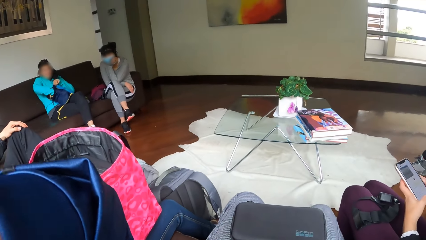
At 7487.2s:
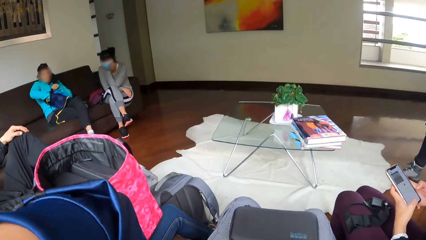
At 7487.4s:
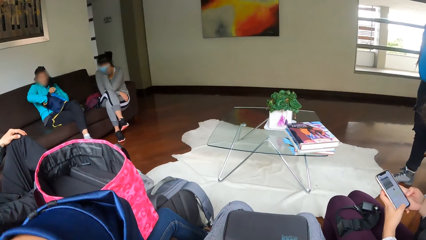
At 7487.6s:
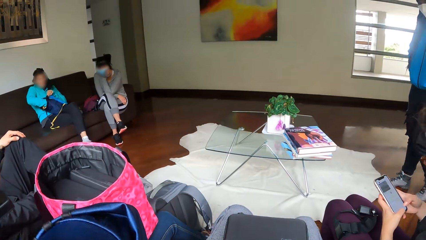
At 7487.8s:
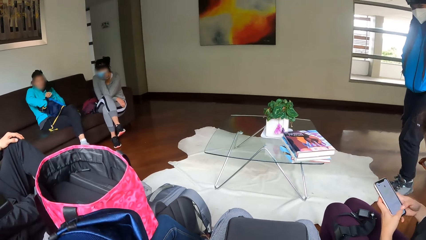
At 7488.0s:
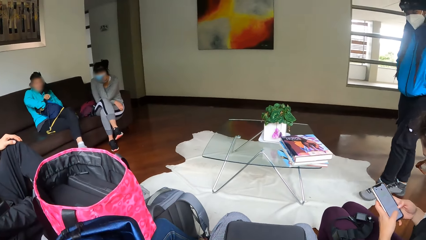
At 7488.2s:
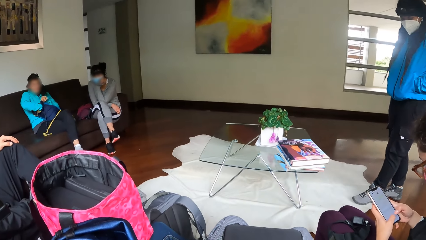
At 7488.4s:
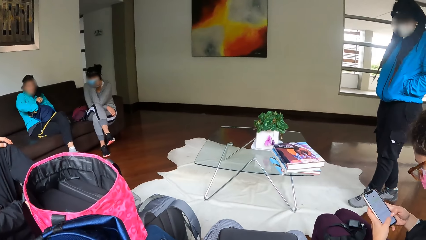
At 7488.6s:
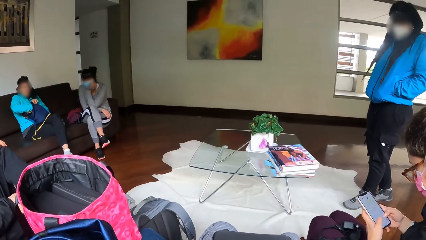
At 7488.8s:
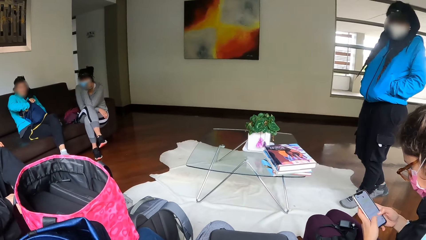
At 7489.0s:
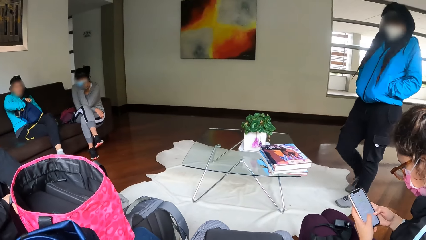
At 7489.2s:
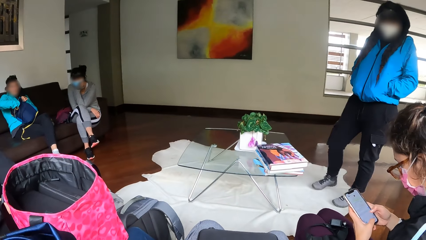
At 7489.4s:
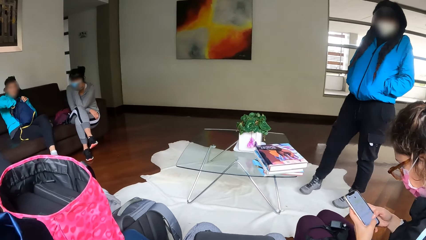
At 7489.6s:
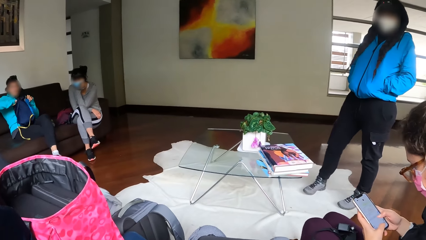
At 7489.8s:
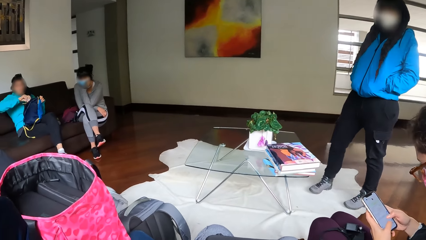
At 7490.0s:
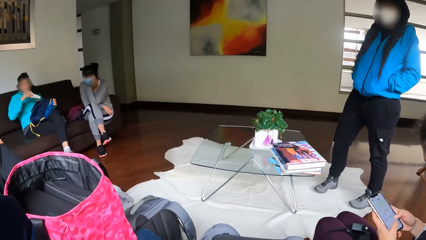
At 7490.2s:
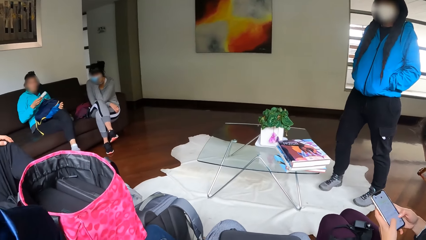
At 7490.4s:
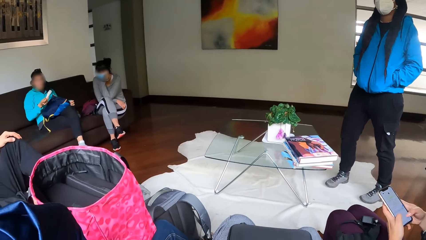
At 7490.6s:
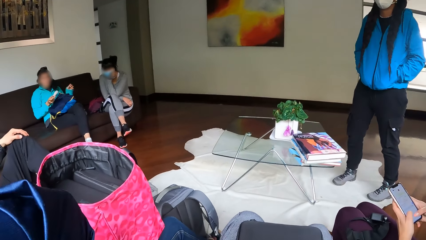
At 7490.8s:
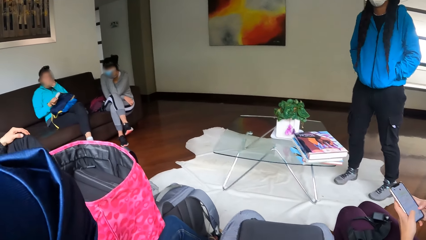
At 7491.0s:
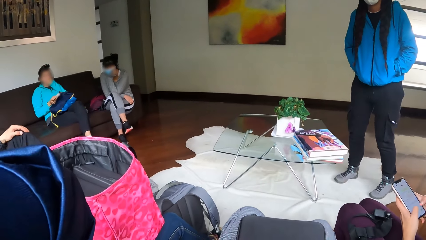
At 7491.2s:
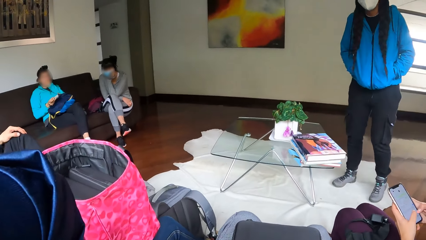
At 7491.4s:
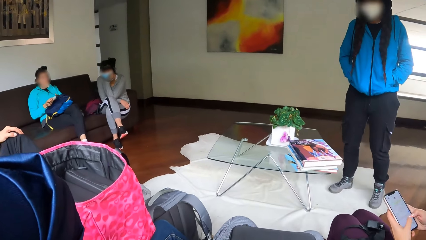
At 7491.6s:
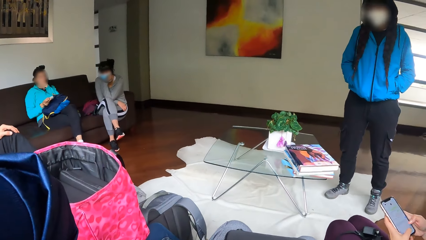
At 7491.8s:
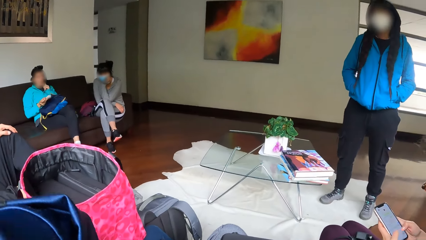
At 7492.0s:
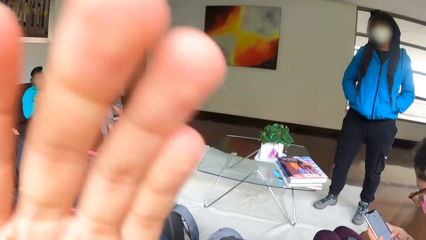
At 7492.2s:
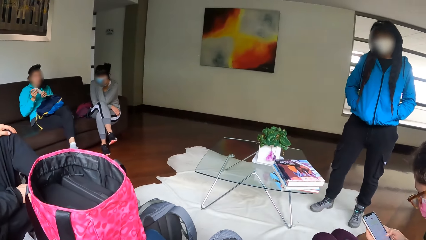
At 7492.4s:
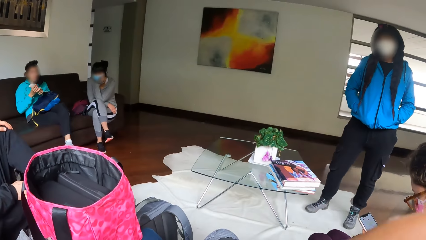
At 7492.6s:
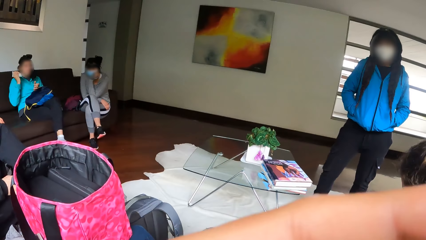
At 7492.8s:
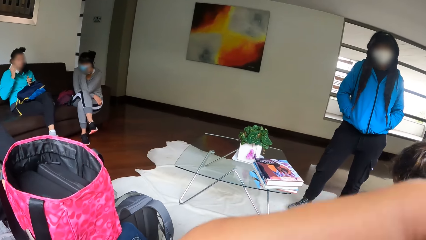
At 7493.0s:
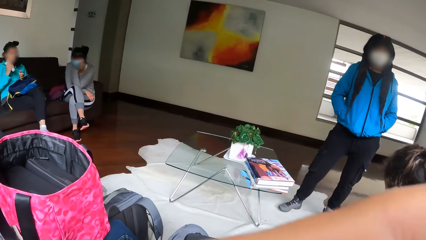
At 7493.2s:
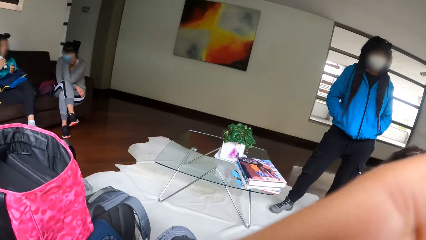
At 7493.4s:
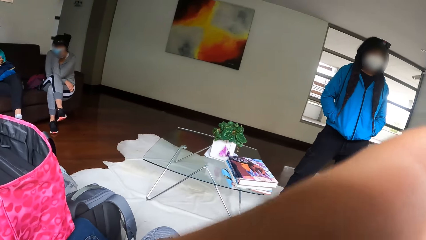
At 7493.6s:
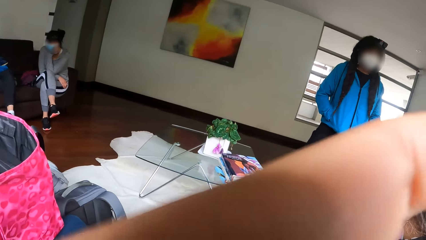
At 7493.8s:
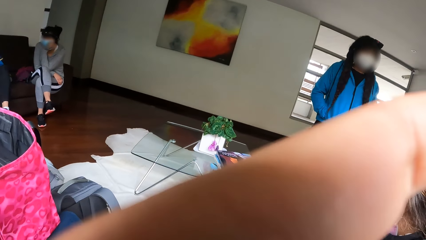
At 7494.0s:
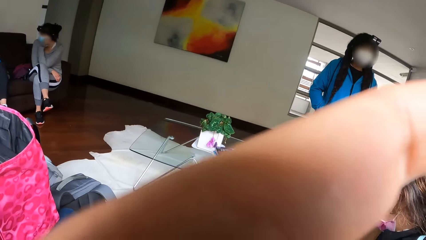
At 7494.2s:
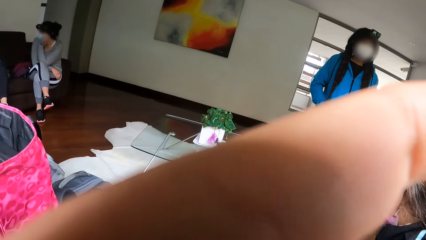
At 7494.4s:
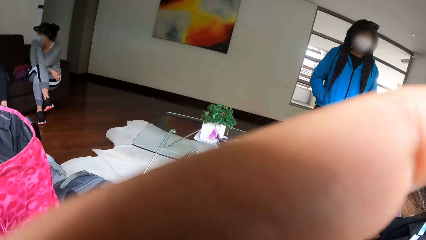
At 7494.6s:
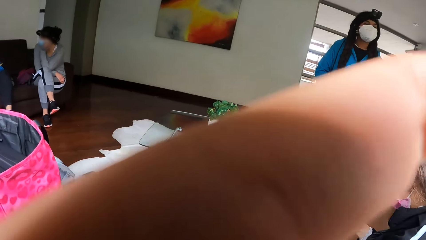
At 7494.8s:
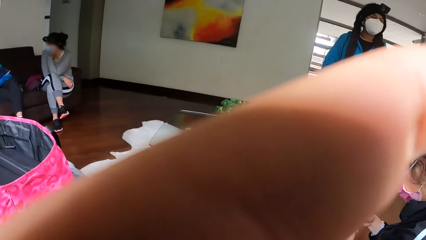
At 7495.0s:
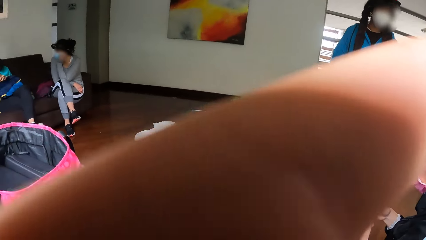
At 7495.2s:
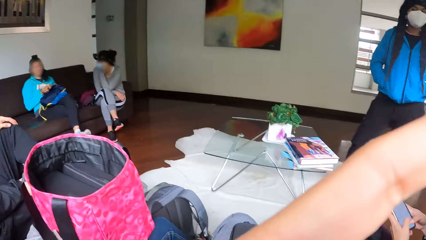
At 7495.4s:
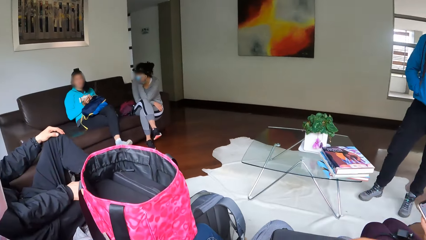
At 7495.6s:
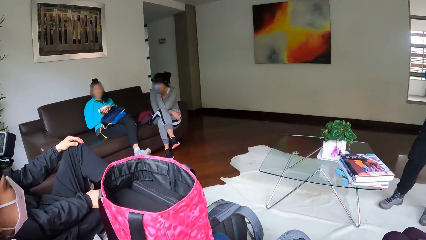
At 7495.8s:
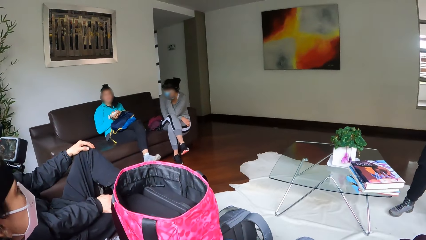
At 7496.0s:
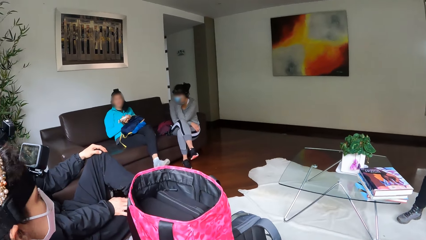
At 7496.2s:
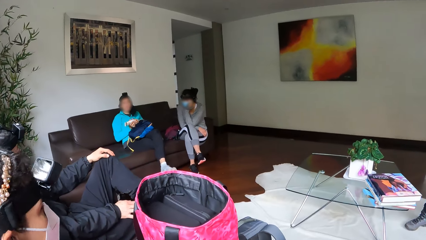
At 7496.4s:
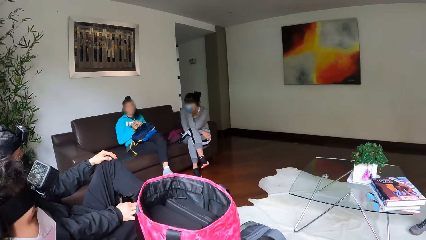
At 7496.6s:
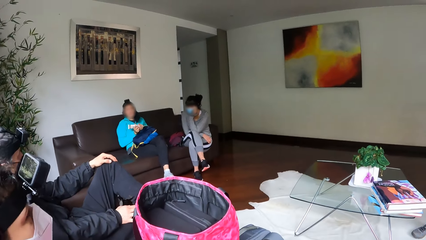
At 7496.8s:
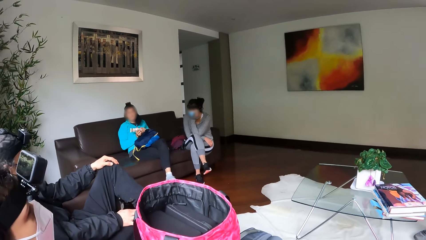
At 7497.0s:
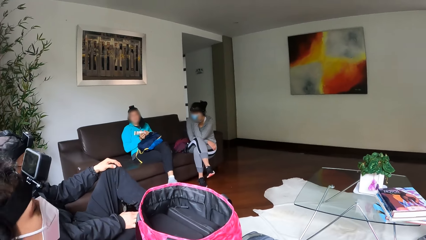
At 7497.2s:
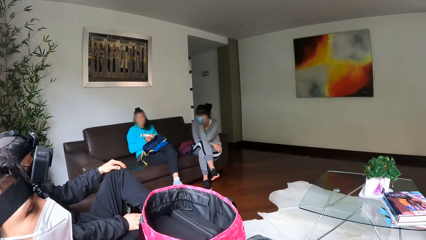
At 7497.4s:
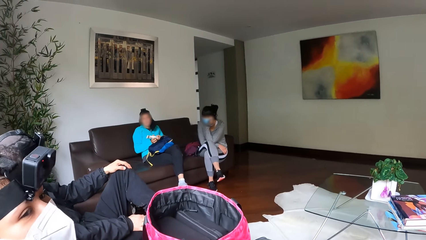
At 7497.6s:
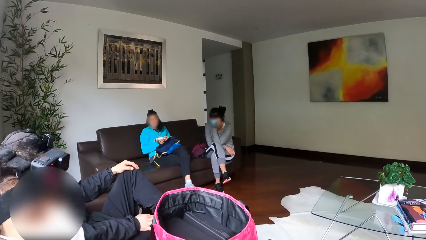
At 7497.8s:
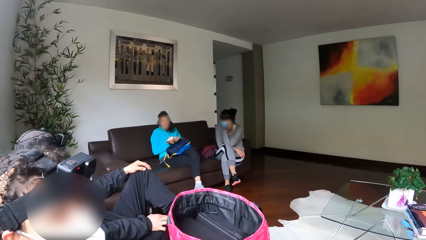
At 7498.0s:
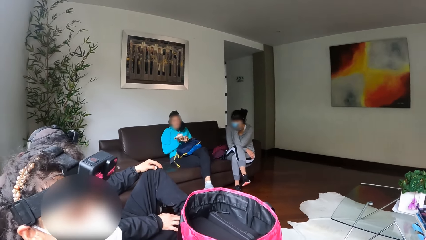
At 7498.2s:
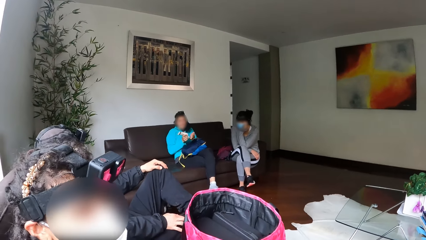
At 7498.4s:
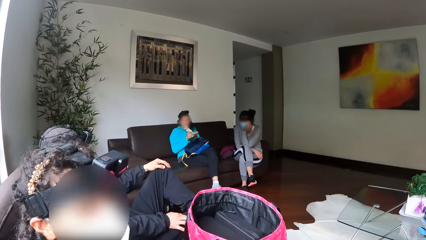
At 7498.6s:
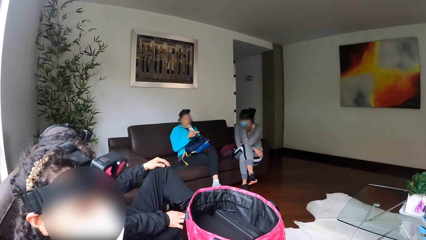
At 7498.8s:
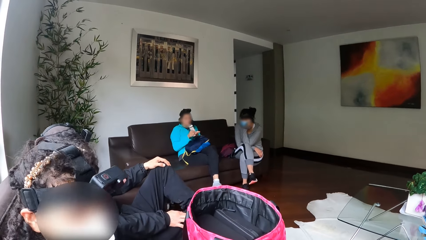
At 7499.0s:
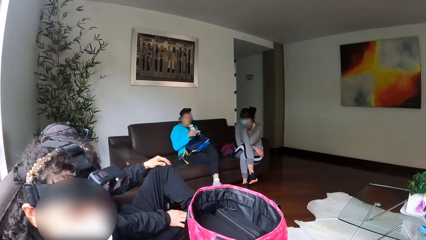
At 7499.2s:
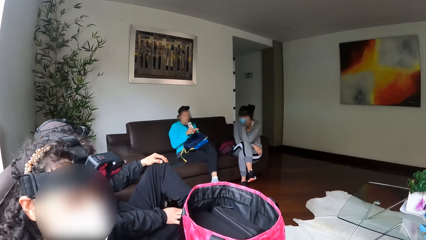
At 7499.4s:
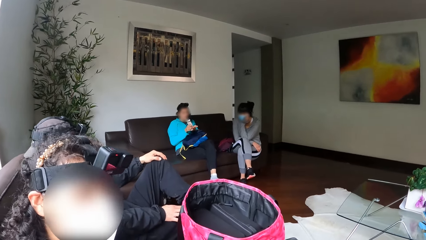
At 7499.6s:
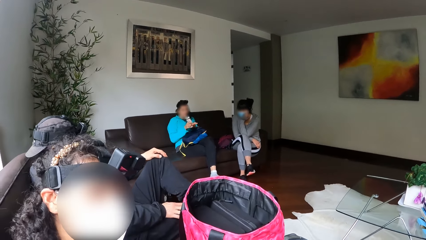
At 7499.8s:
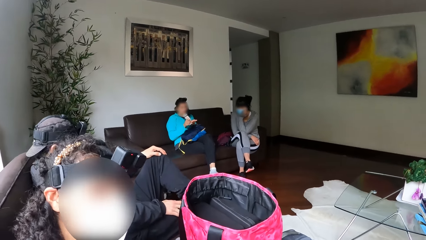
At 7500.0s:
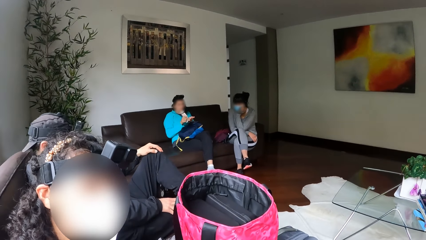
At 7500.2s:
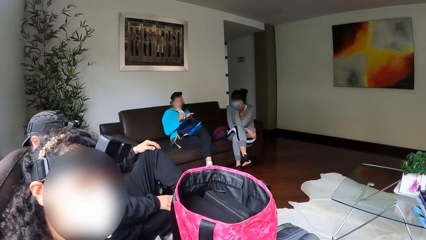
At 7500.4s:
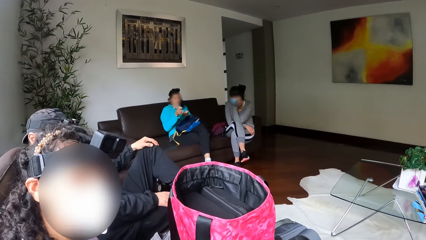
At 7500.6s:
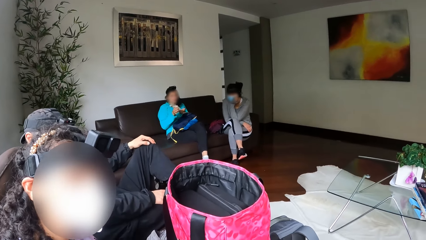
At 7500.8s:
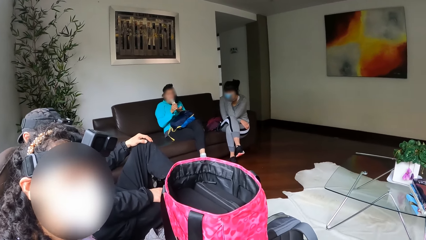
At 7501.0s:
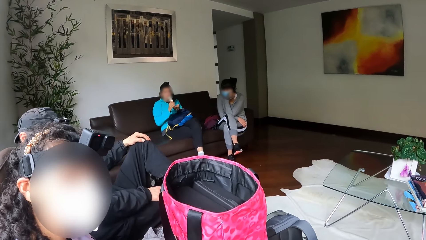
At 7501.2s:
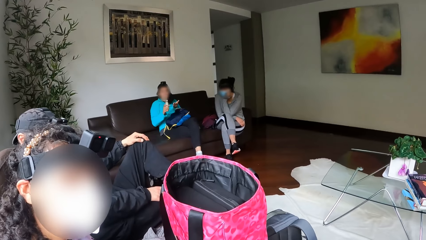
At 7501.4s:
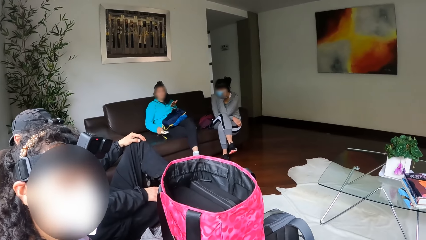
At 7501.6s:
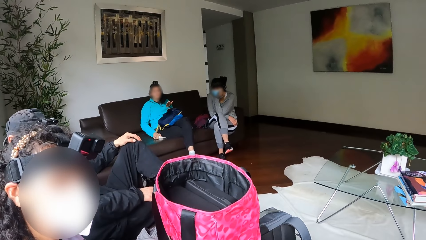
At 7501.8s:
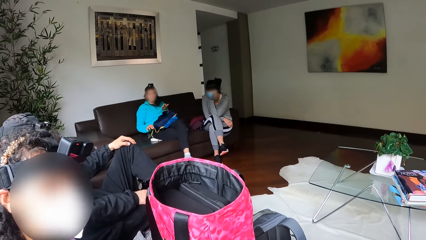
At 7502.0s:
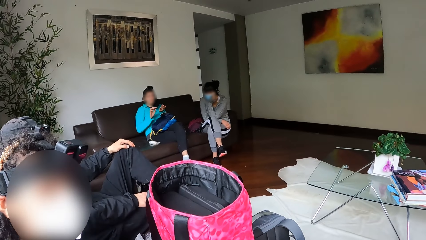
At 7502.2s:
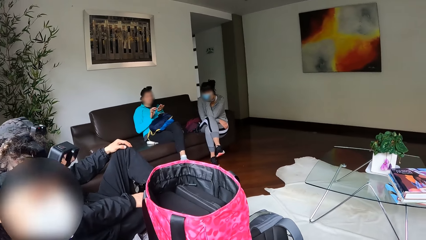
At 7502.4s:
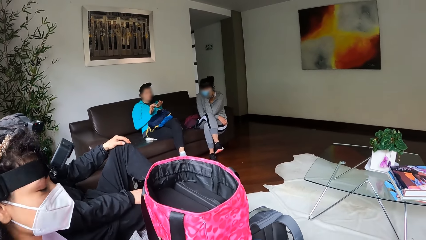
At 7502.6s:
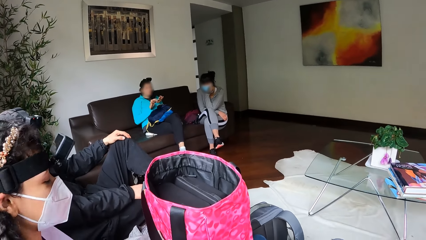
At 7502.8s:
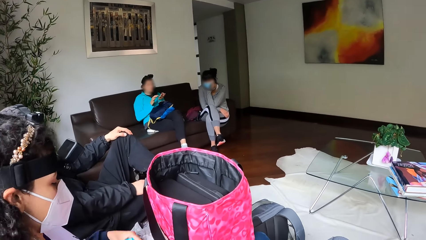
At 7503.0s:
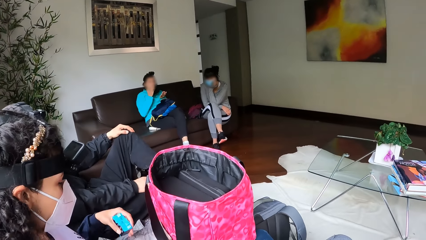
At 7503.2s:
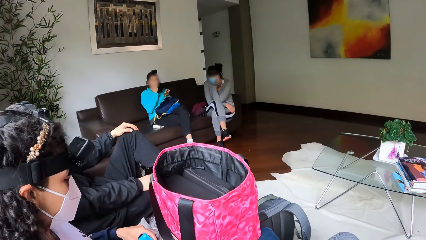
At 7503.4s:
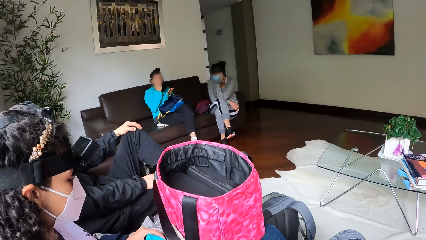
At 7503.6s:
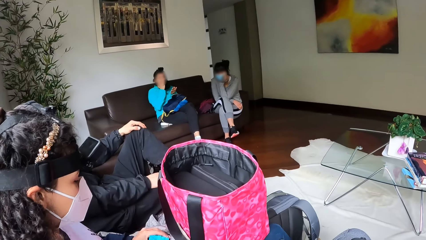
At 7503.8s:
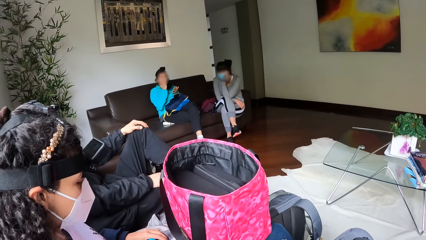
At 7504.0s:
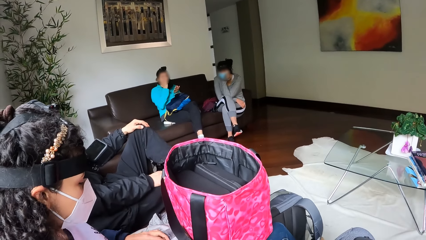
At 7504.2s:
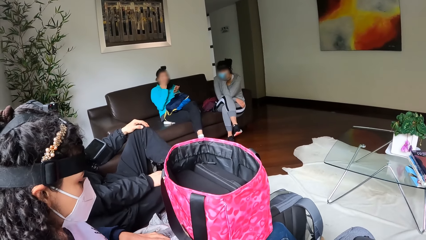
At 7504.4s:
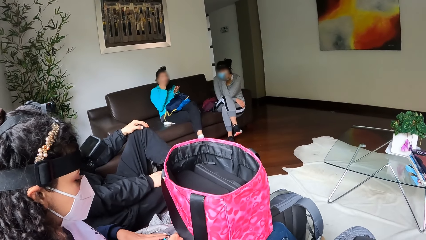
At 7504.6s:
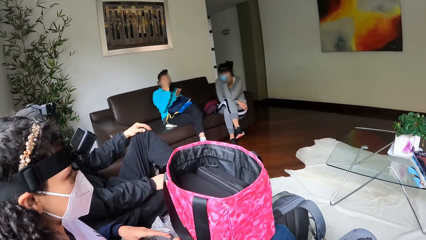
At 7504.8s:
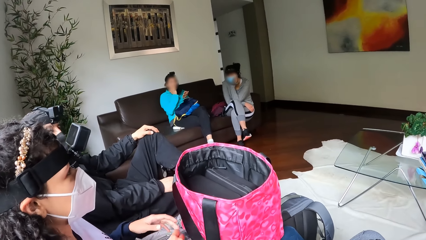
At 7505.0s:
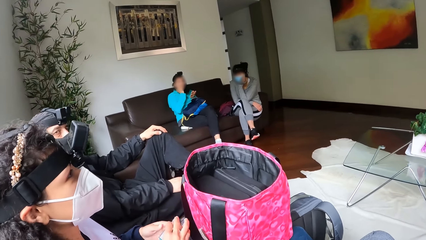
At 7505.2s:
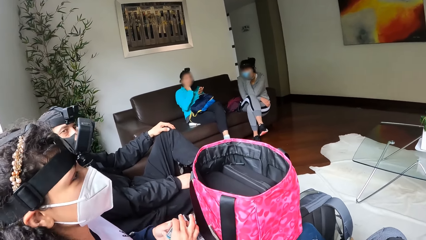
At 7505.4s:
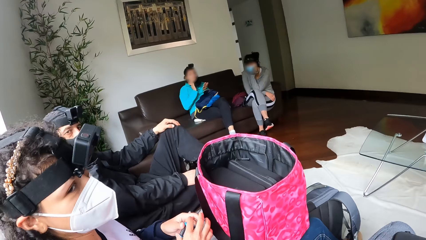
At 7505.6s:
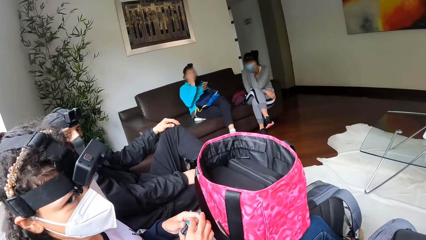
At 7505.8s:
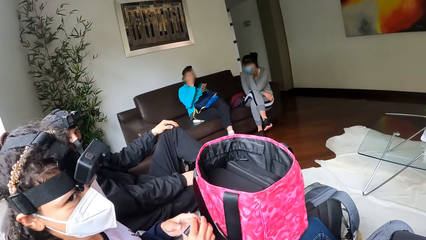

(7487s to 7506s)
A lady walks in a room. A woman pulls out a paste tube from the bag with her right hand. Another lady operates a mobile phone with both hands. The woman shakes the paste tube with her right hand. The camera wearer interacts with a third lady. The woman squeezes a lube out of the tube with her right hand on her left hand. She applies the lube to her face with her right hand. The third lady touches the battery. Another woman holds the battery with both hands.
